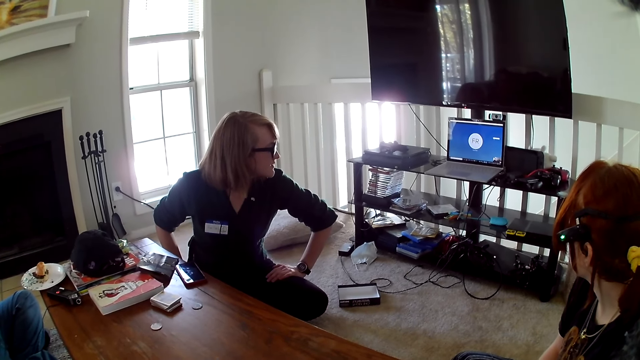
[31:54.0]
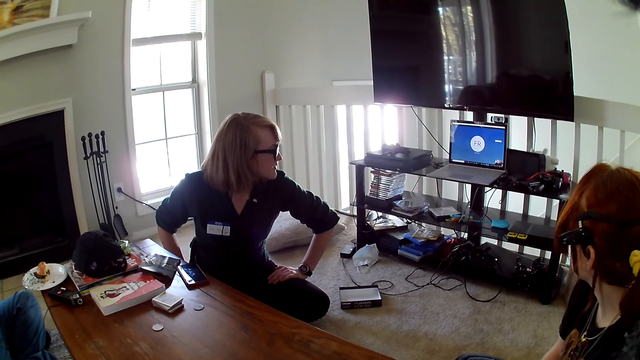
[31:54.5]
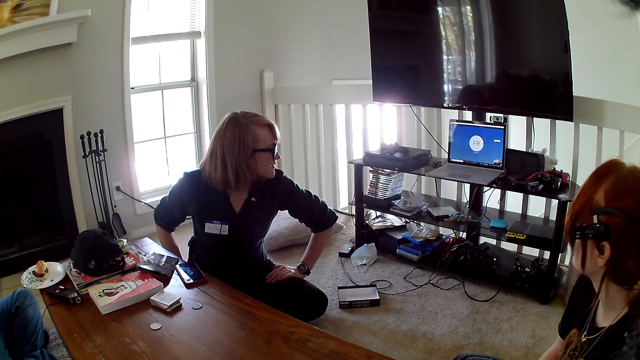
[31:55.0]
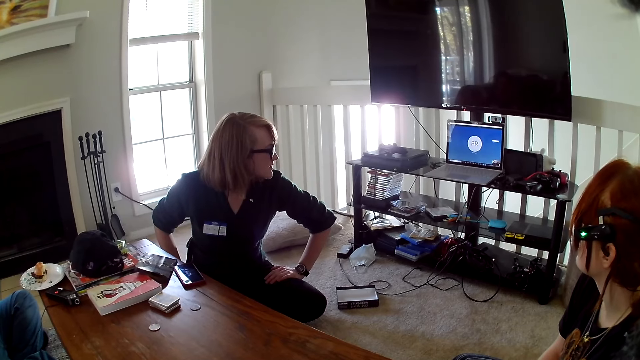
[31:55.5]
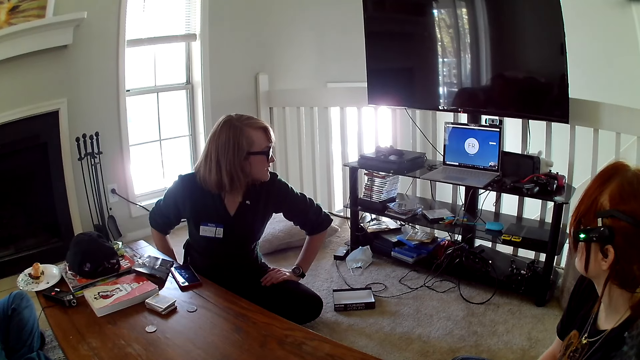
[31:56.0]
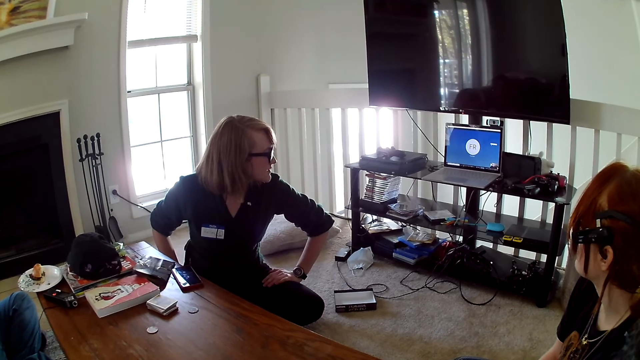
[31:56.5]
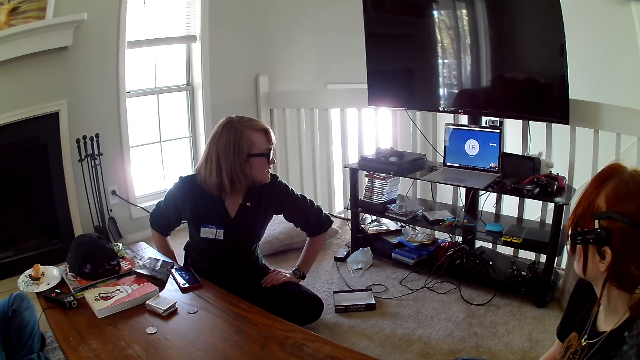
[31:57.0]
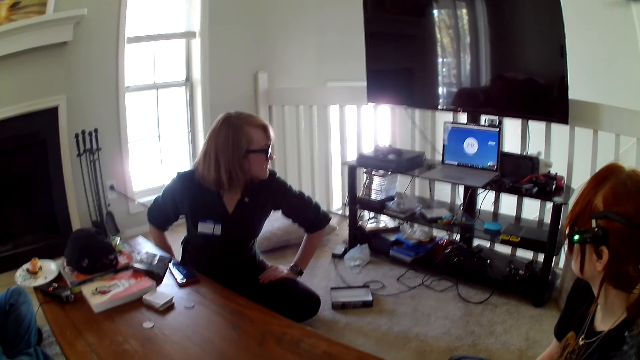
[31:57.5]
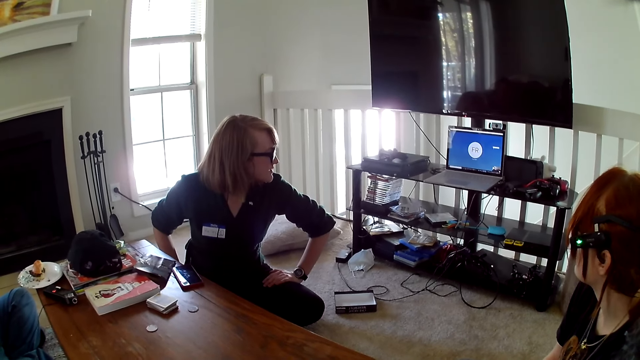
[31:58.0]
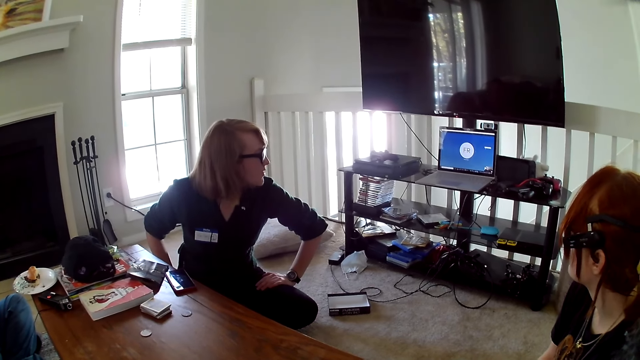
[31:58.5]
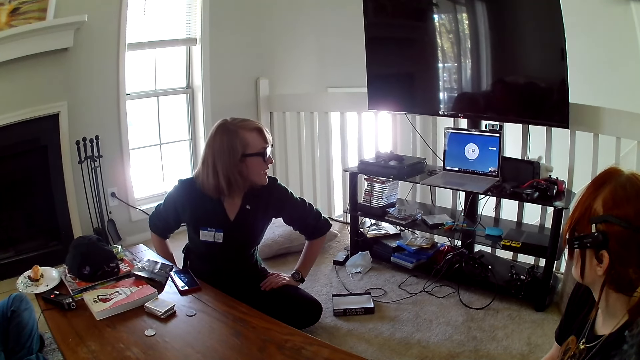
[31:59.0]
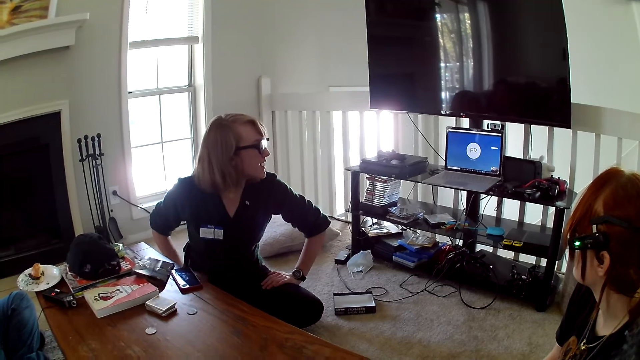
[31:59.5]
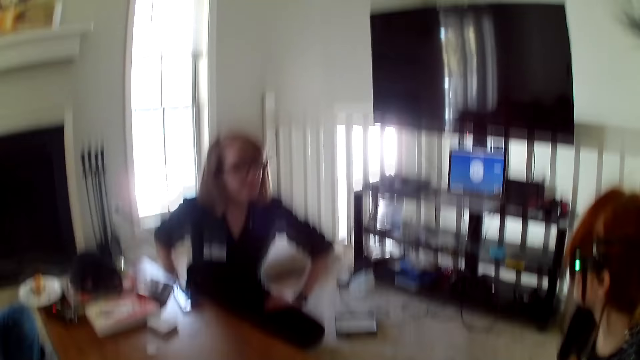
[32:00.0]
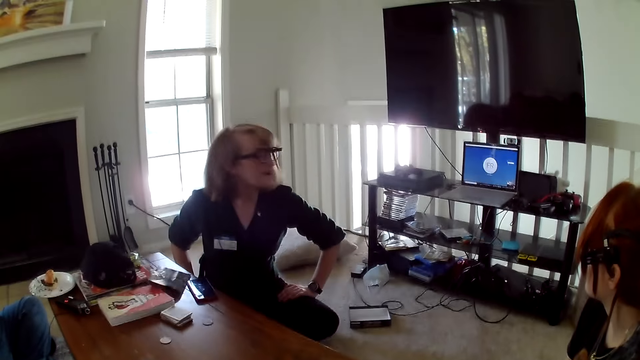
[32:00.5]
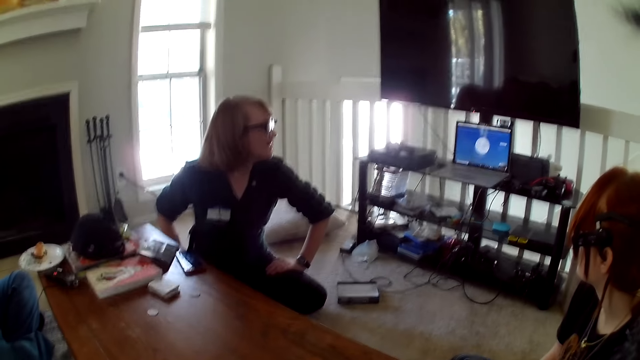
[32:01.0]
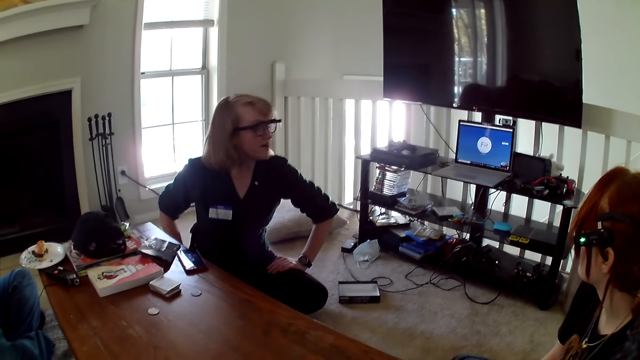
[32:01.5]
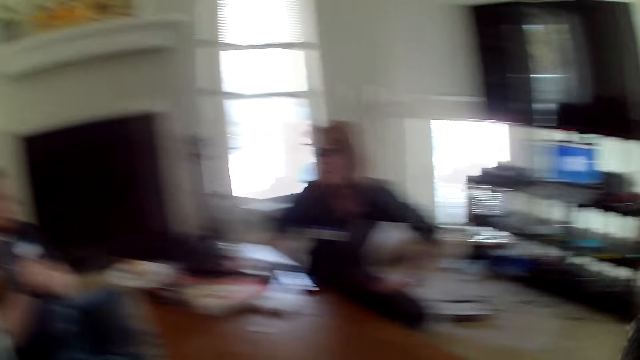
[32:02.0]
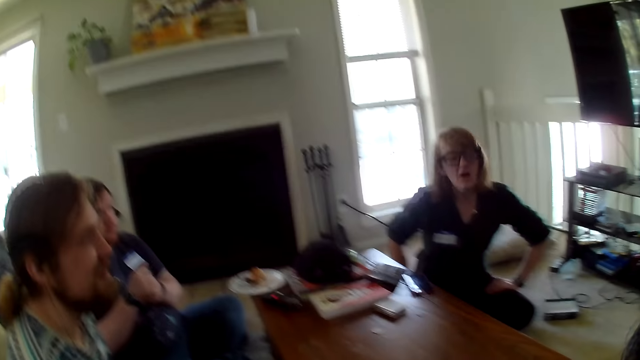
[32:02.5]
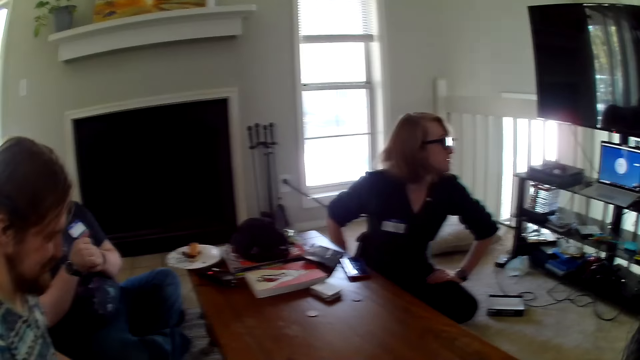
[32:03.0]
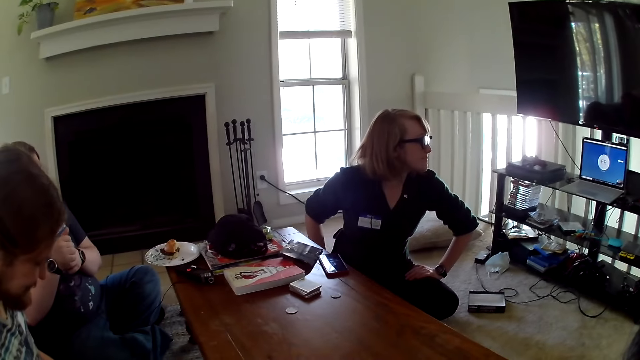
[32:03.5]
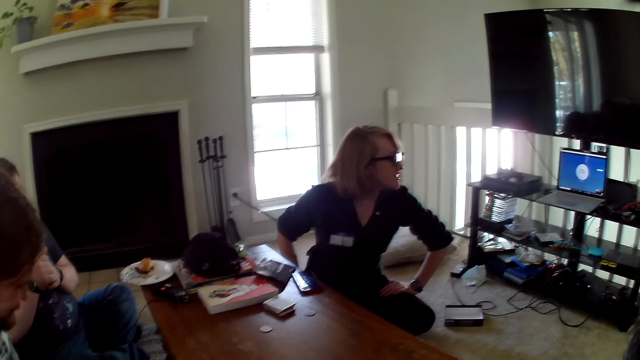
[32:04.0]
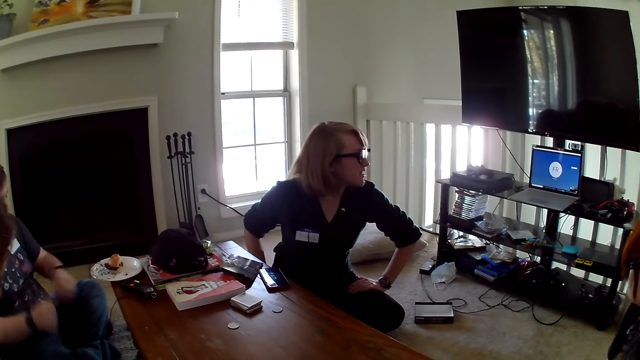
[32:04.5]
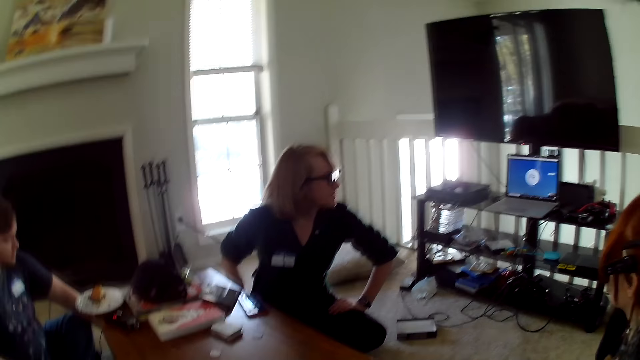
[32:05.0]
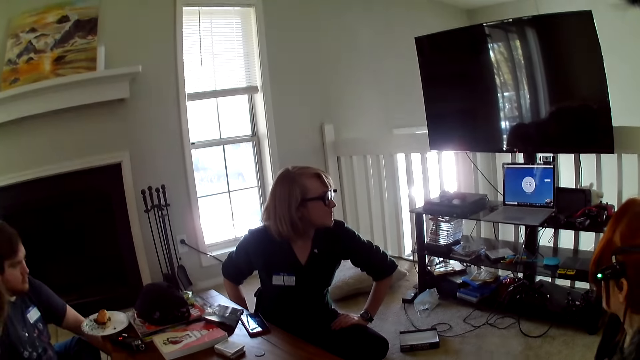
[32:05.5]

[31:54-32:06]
A woman converses. The camera wearer looks at a man and another man.

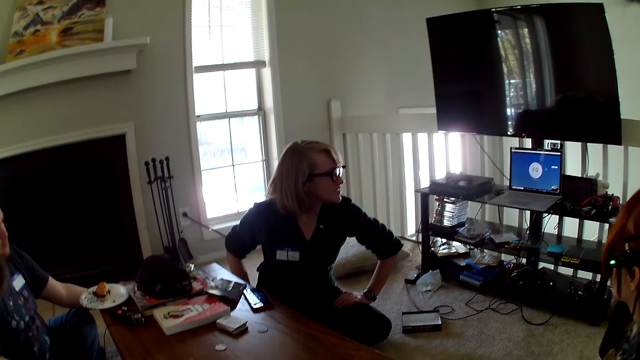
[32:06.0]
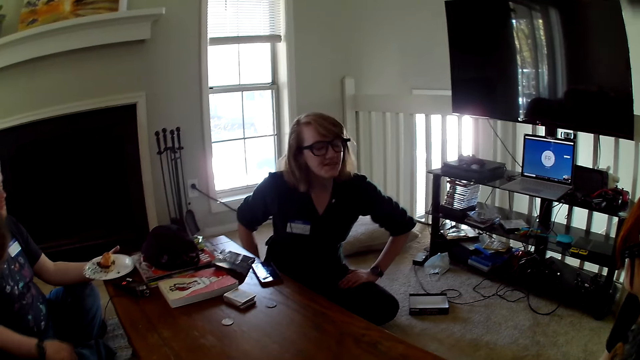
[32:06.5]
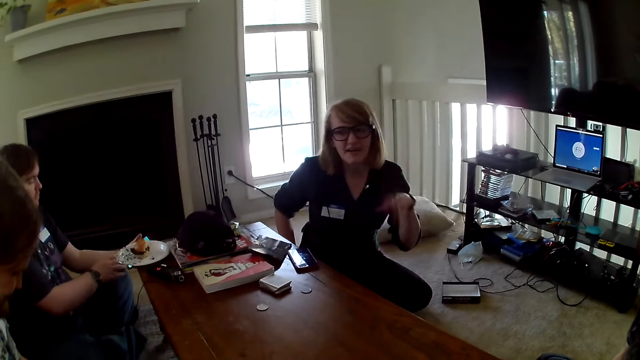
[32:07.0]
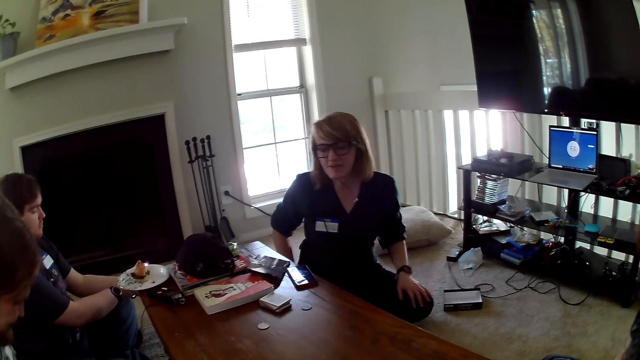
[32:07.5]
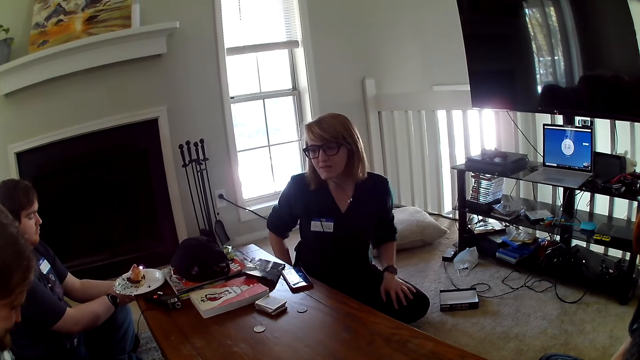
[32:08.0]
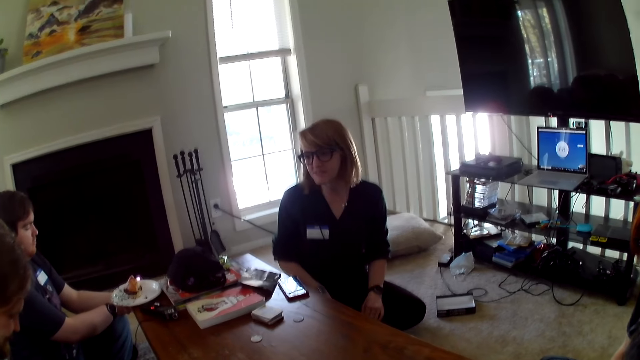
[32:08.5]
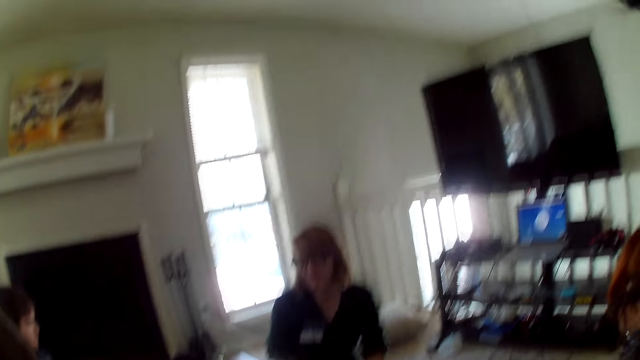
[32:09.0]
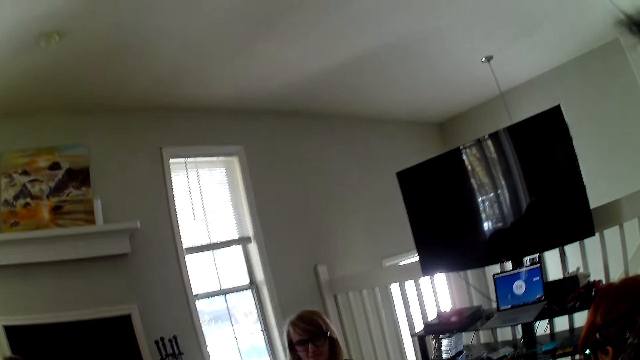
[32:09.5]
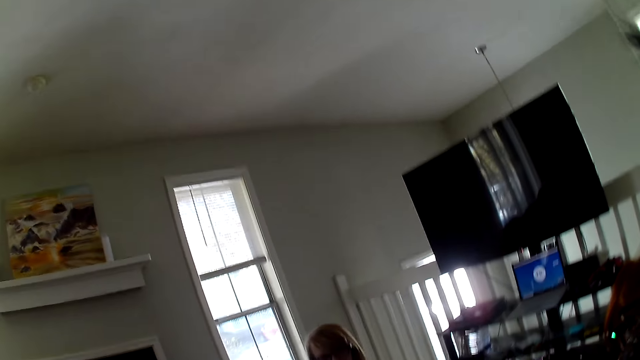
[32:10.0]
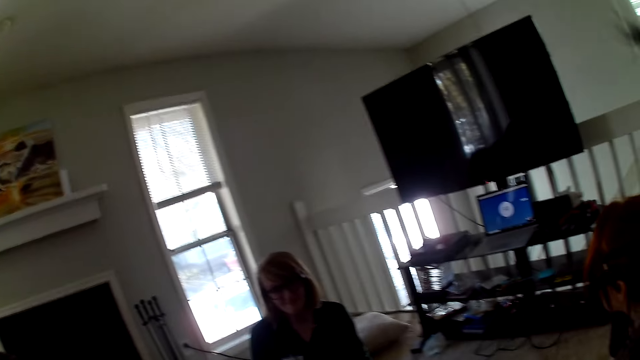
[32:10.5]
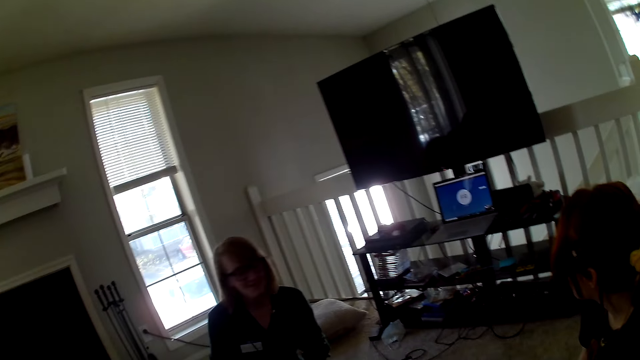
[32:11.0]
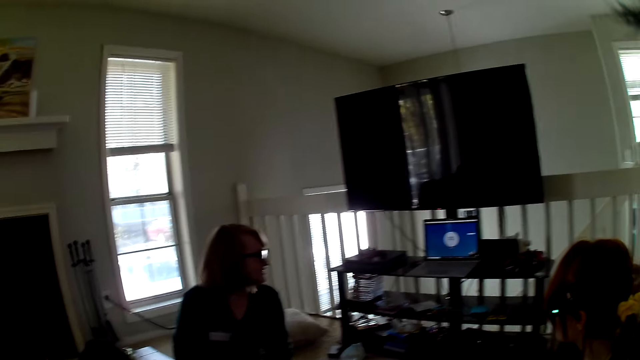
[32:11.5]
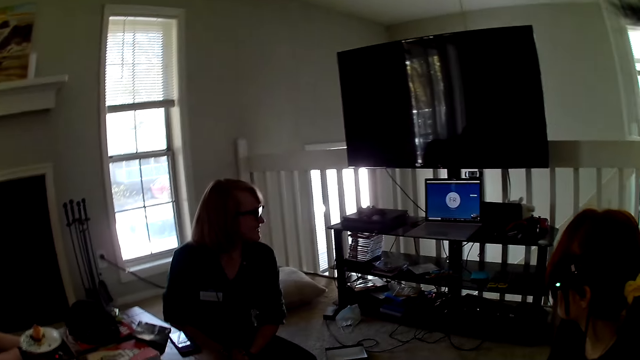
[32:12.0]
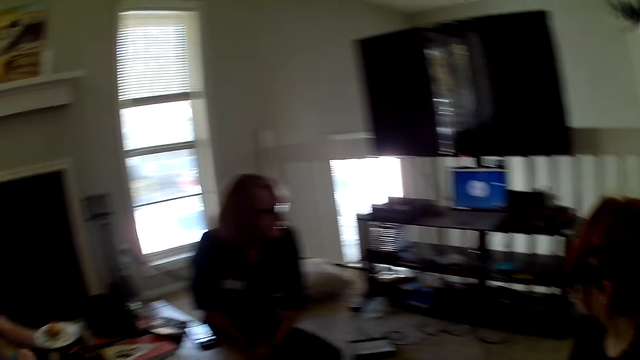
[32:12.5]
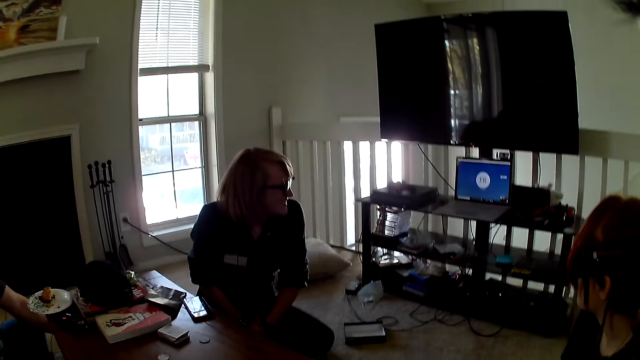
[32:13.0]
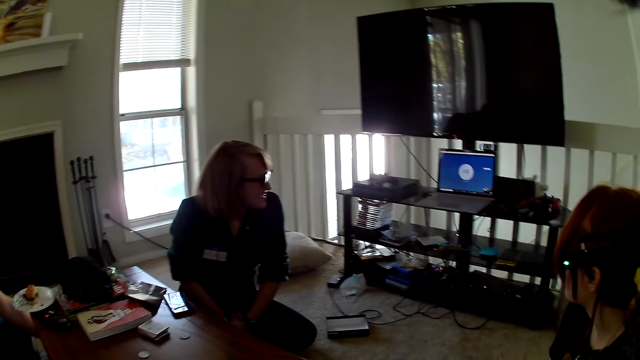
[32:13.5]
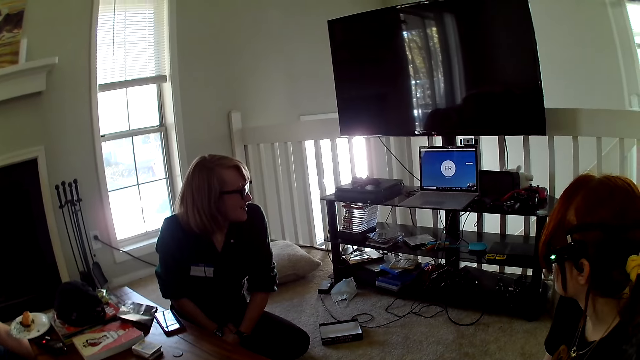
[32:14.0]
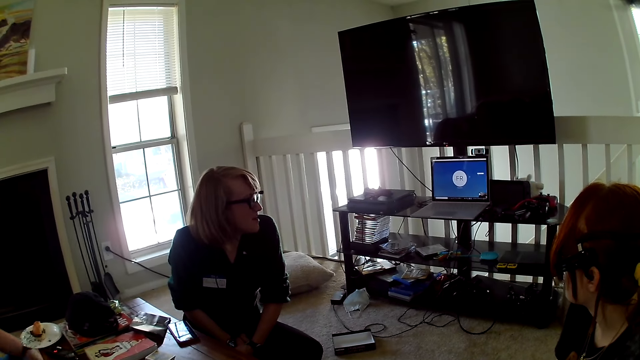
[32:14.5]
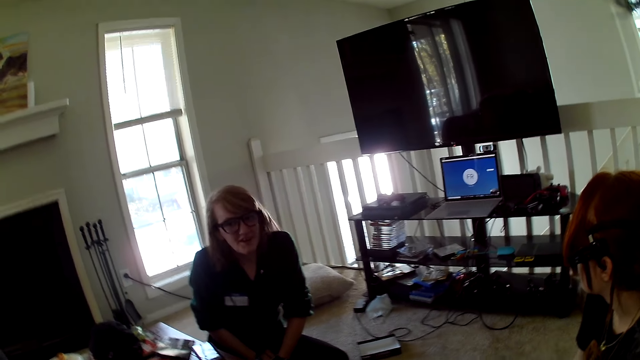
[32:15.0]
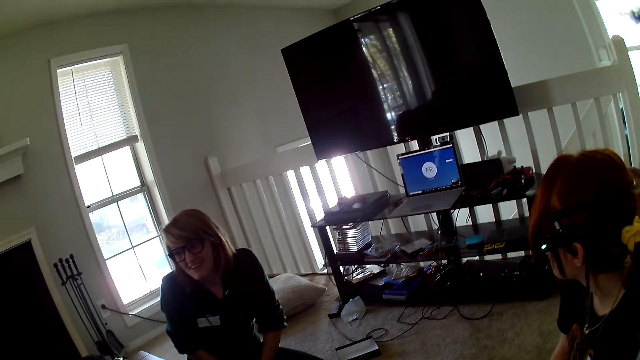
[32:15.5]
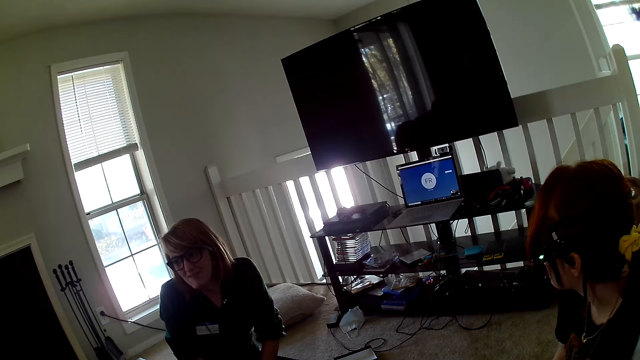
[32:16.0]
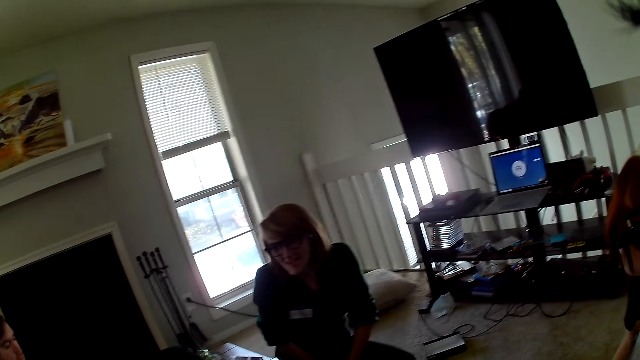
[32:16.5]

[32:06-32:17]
A man uses his phone. The camera wearer looks around. They look at the screens.
